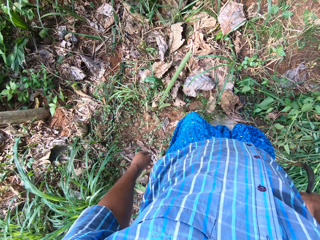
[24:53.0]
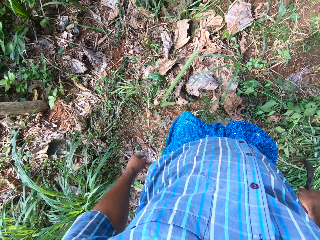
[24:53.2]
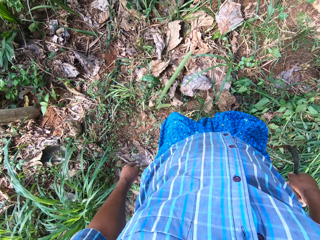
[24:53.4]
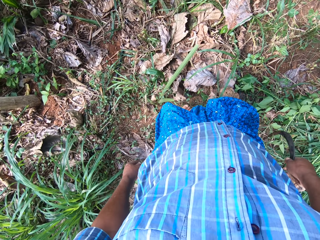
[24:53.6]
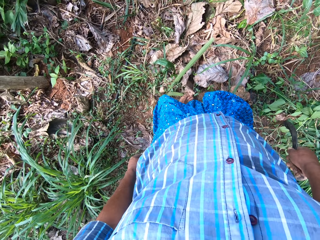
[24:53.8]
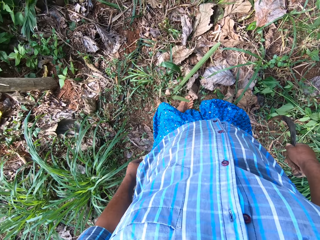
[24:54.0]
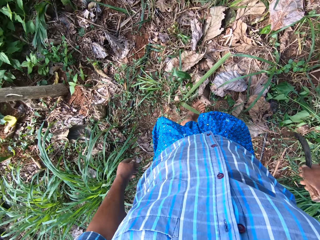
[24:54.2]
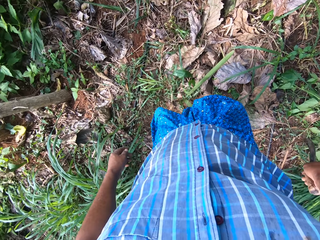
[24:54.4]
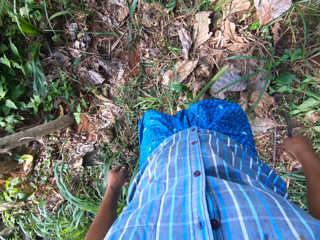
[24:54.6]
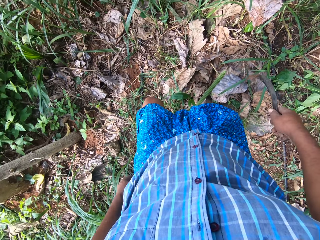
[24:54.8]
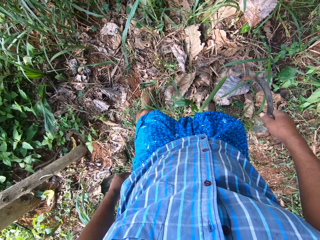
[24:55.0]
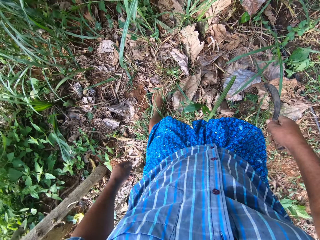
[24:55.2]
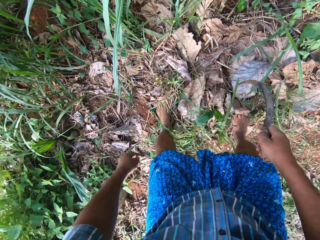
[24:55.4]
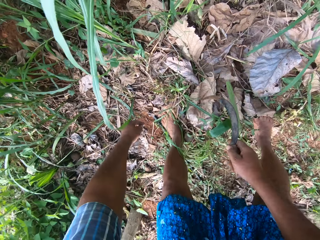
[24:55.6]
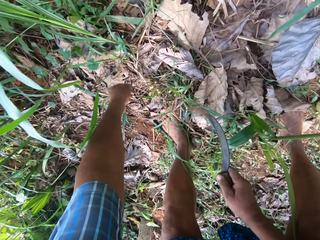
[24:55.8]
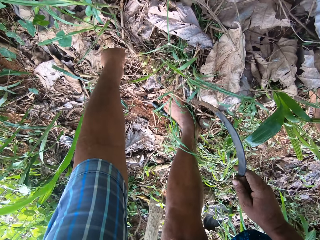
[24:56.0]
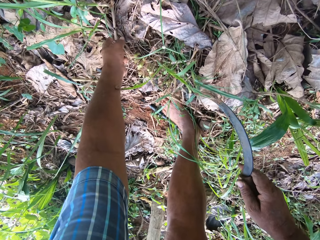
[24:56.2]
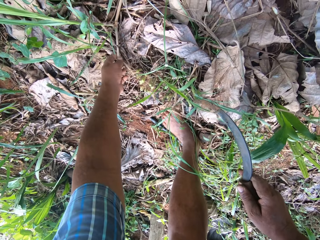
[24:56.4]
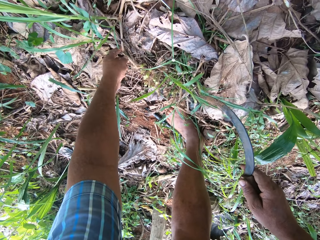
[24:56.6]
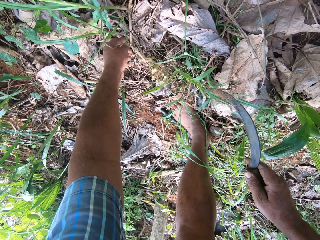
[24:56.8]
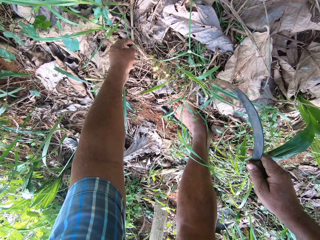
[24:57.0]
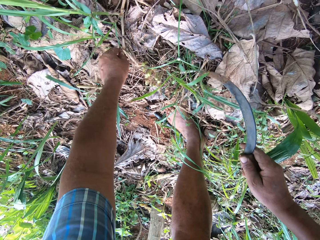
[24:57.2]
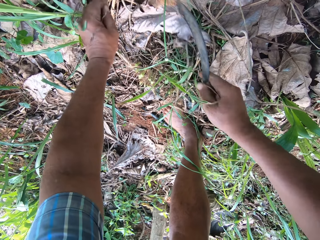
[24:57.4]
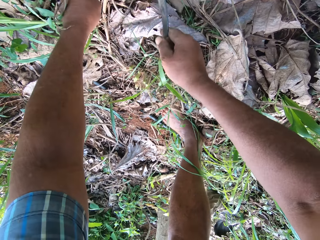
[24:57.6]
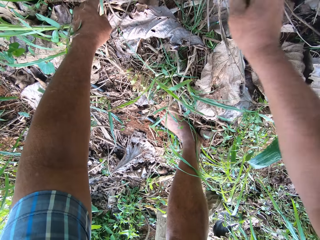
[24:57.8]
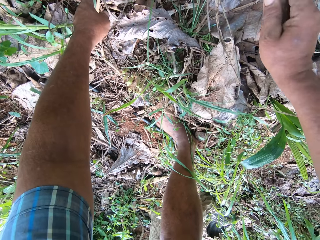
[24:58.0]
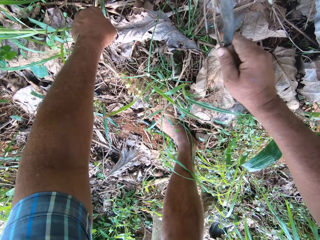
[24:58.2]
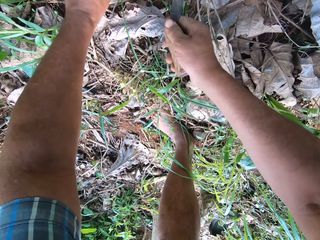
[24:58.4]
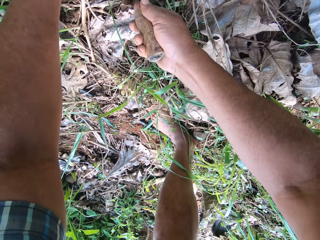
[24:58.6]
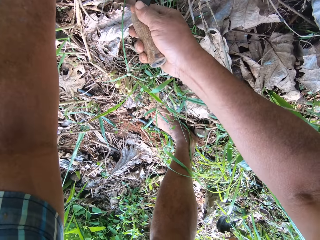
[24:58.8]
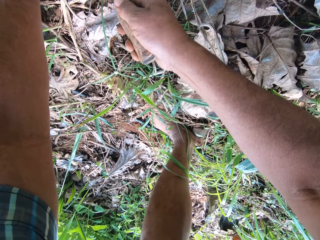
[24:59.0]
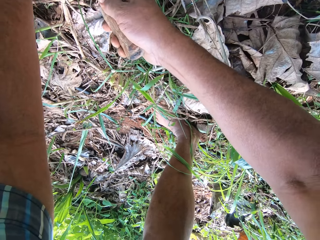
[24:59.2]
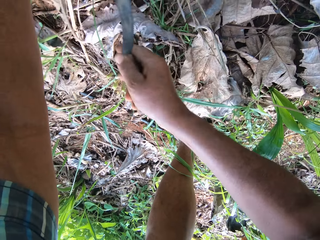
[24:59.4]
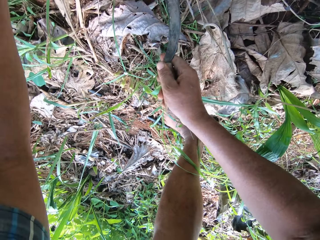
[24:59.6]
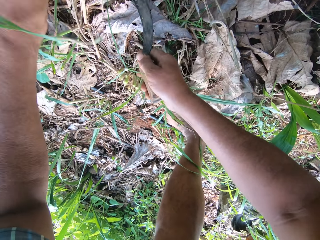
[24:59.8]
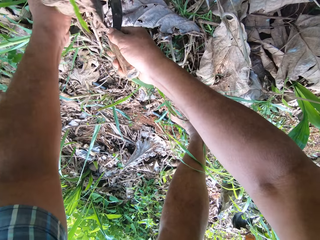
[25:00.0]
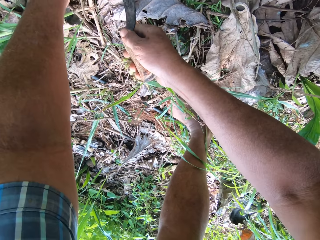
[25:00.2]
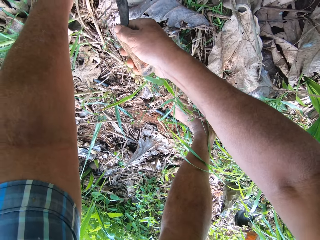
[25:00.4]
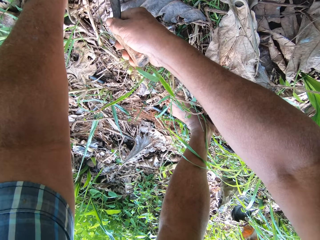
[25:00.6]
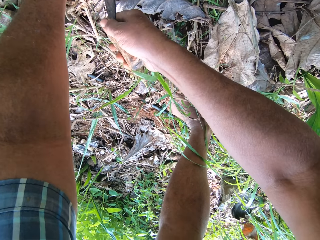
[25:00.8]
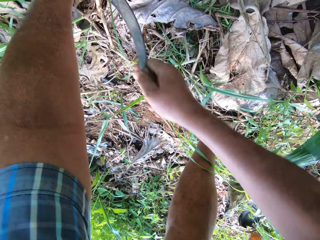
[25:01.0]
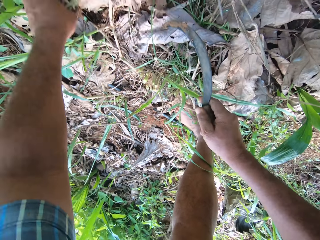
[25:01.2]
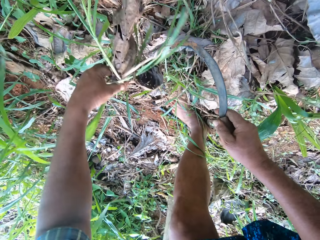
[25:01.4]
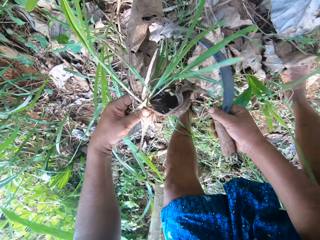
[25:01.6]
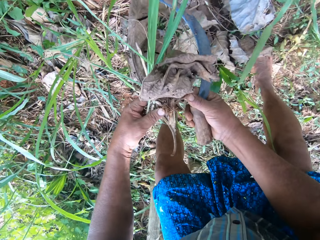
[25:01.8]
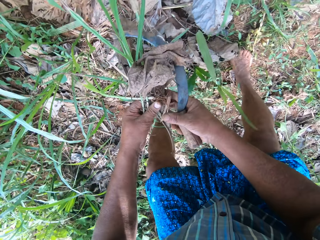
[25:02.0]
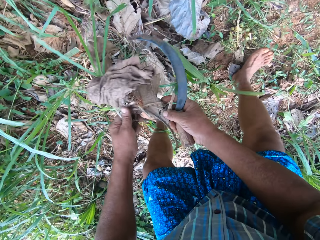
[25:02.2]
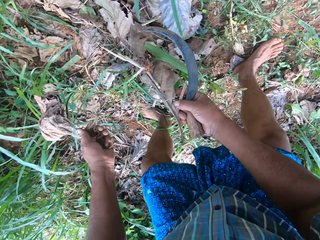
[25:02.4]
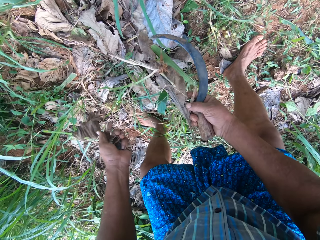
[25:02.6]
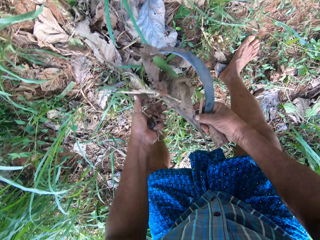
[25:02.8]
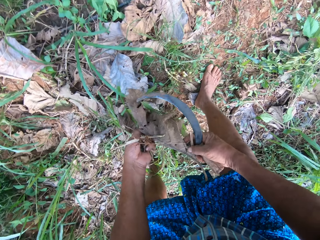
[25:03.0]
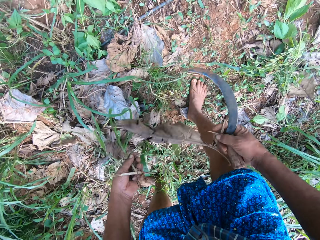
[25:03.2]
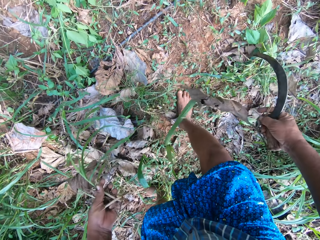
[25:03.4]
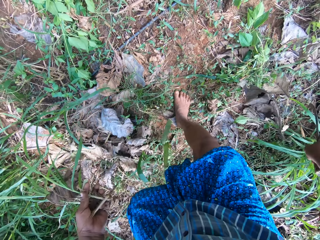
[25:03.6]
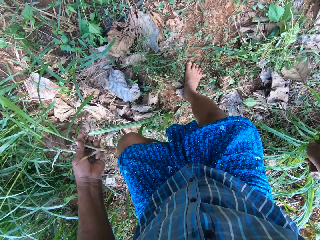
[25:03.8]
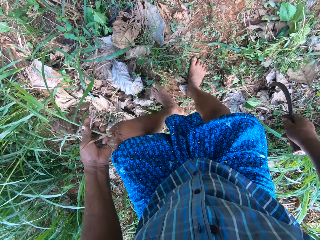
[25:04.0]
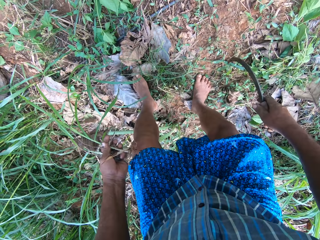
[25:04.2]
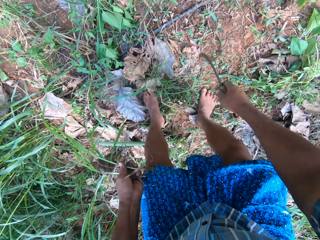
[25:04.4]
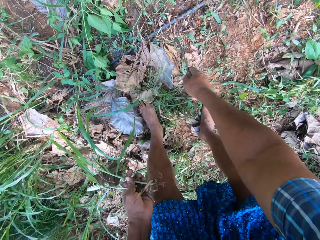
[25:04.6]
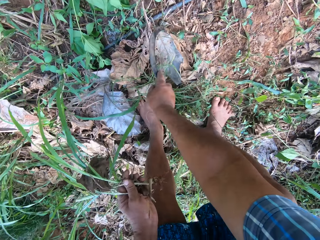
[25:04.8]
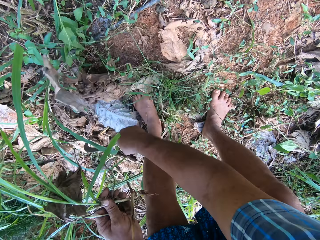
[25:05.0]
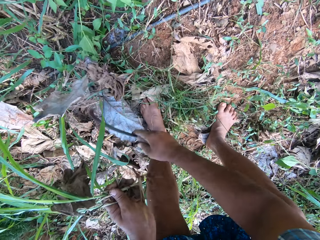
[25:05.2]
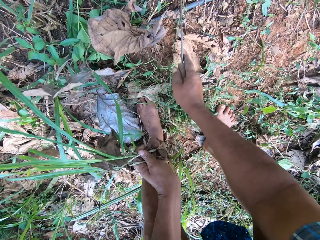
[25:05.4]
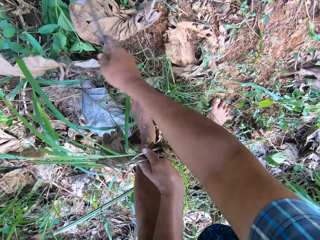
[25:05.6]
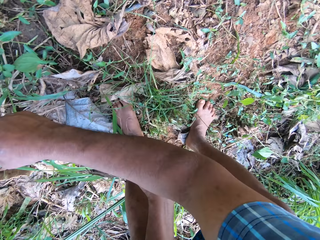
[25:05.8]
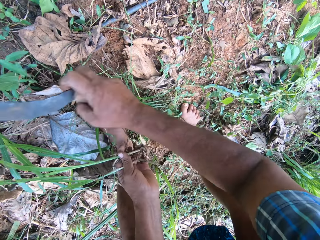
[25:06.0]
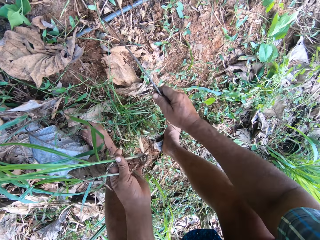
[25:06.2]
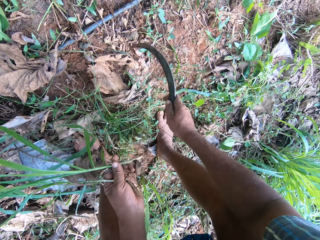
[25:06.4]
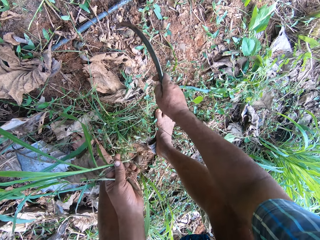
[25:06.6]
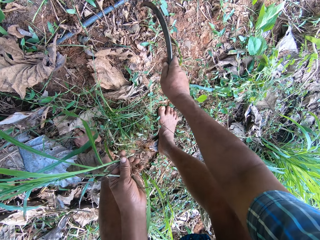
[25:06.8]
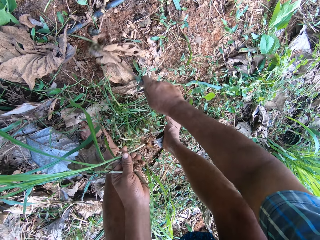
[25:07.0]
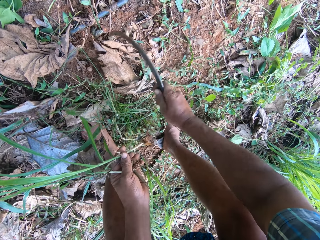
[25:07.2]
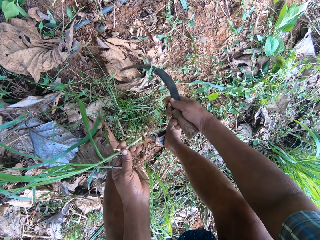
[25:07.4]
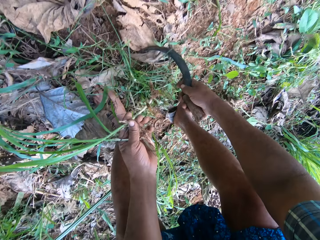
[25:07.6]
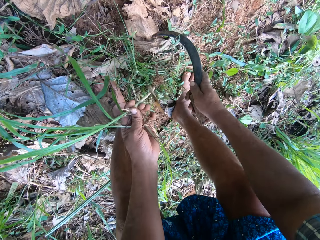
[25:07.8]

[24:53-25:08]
The camera wearer steps forward. He touches the napier grass. He cuts the napier grass with the sickle in his right hand. He holds the leaf with his right hand and throws the dried leaf down. He moves over the leaves with the sickle. He clears the ground with the sickle.

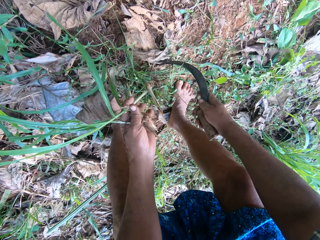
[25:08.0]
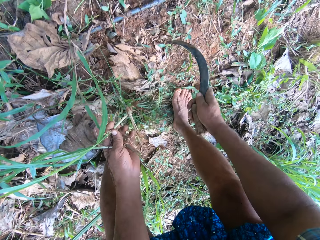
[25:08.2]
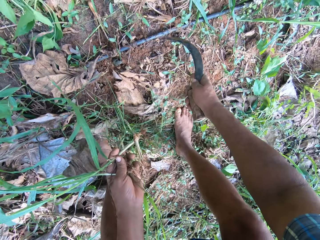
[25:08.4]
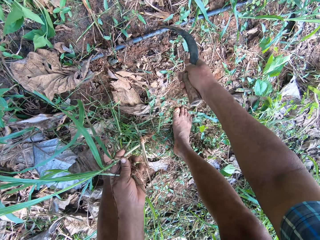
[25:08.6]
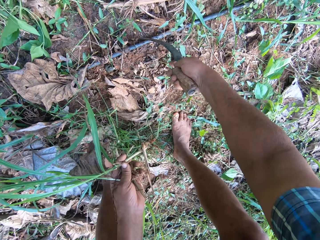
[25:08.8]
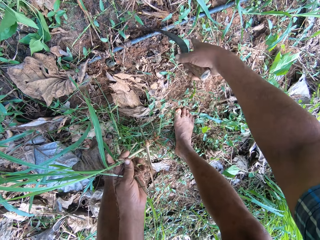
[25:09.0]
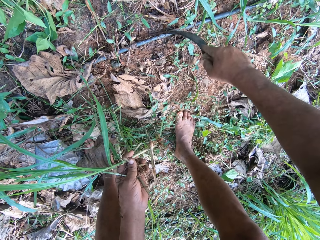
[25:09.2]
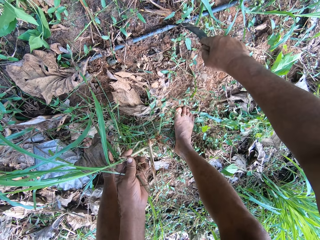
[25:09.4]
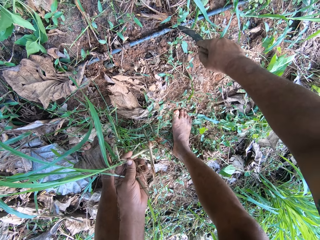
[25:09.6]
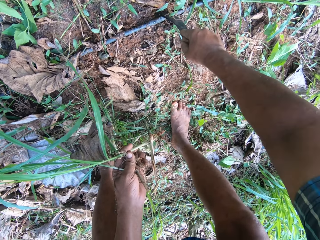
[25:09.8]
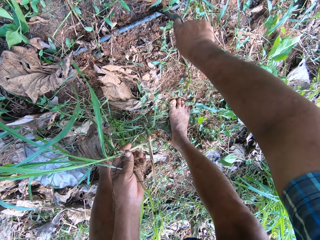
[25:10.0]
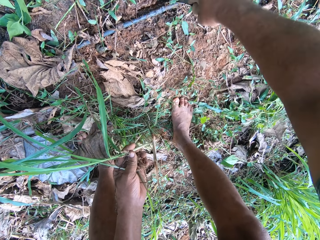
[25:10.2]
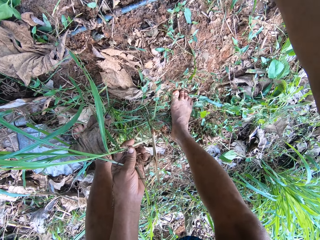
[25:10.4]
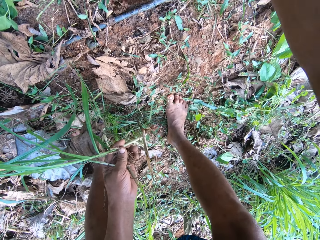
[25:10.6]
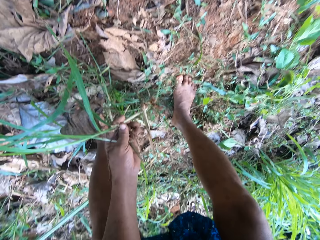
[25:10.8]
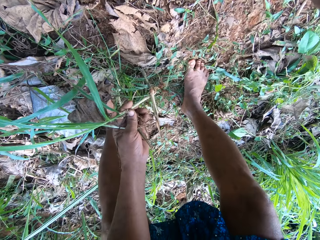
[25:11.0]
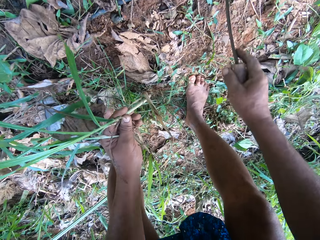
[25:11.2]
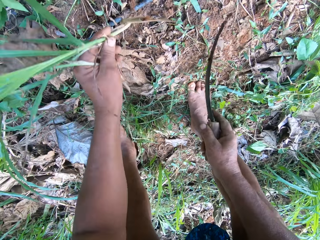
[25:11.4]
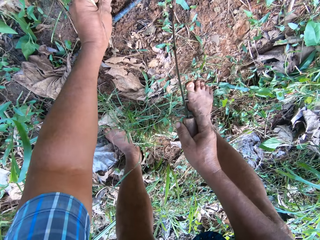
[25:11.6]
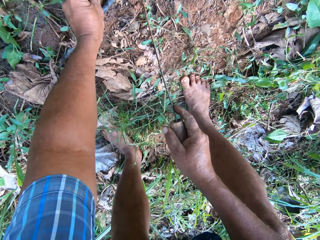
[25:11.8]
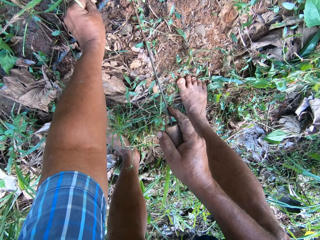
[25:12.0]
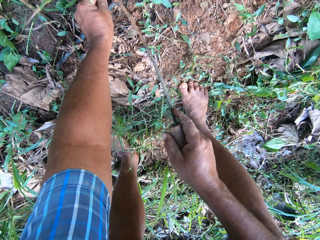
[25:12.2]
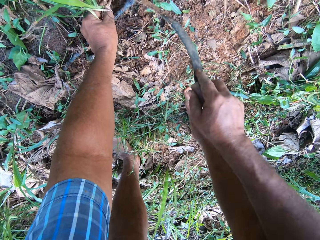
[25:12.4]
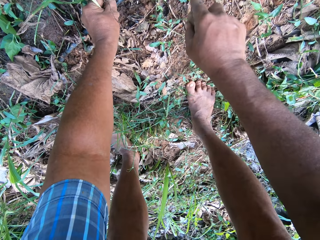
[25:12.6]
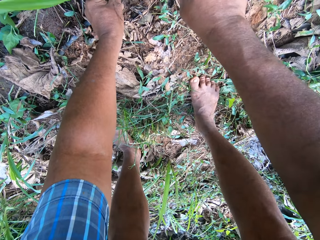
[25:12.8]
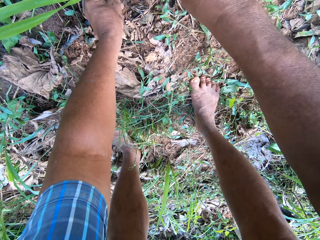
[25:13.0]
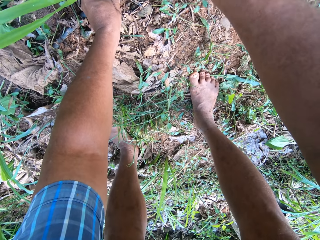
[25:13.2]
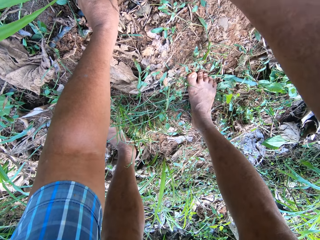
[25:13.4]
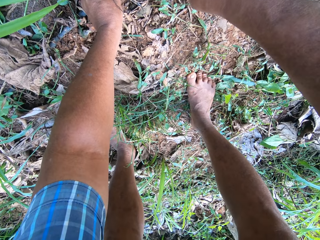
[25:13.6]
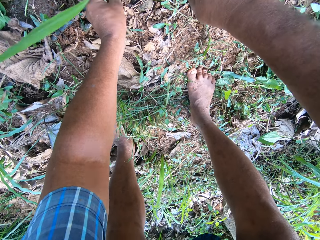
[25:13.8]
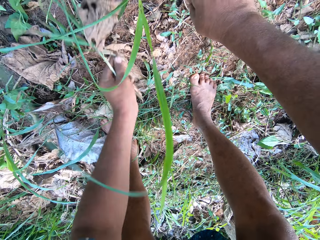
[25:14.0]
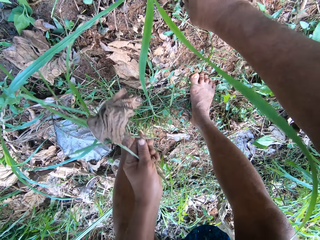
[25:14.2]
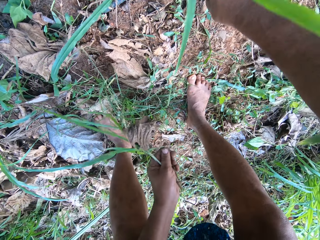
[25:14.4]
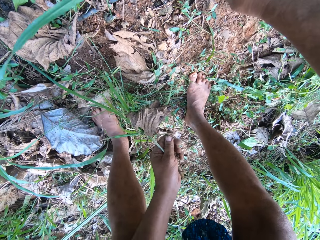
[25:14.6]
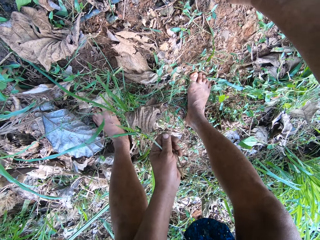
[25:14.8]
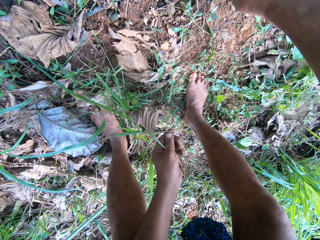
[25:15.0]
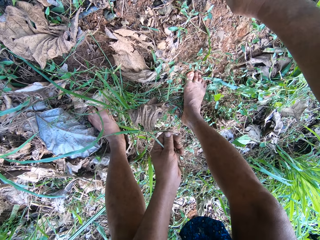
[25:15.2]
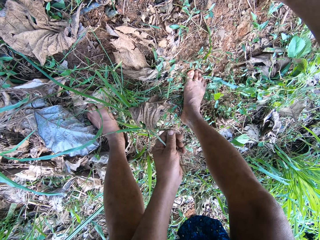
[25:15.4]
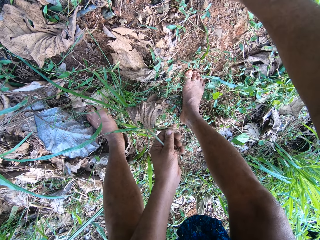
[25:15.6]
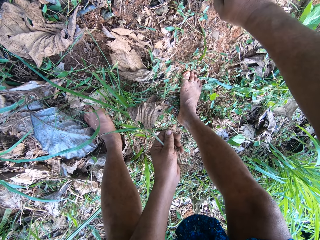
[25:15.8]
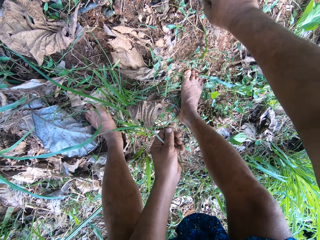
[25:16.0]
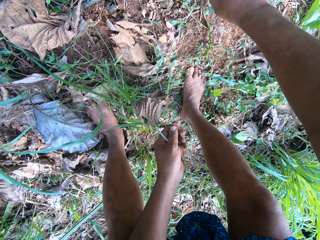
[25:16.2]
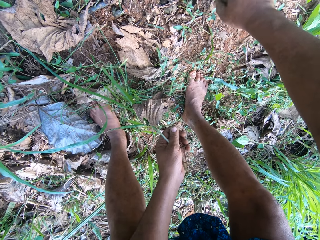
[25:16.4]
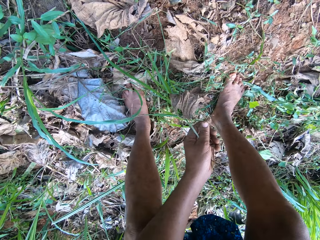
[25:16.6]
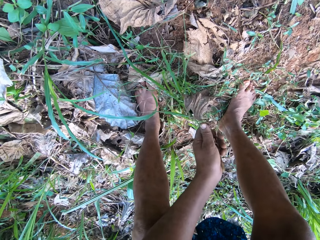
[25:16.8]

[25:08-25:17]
The camera wearer digs a hole with the sickle. They put the napier grass root in the ground.
